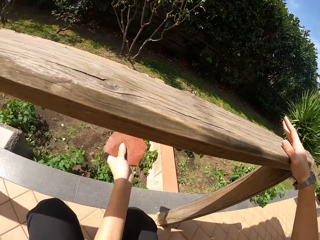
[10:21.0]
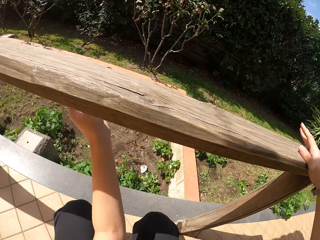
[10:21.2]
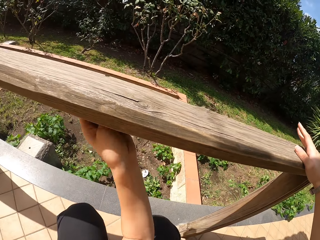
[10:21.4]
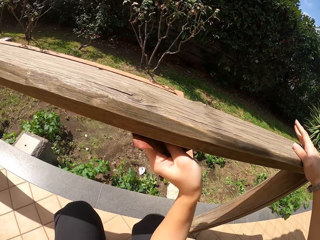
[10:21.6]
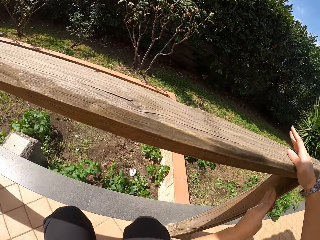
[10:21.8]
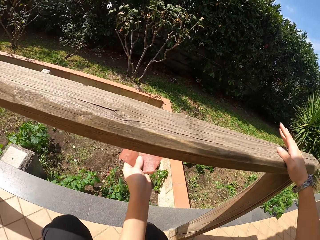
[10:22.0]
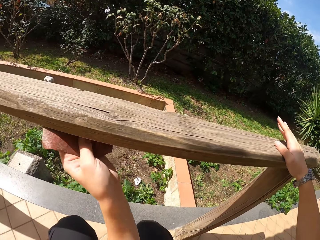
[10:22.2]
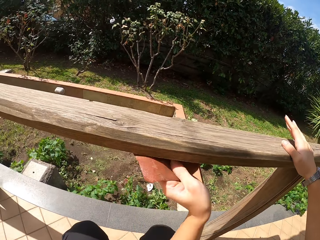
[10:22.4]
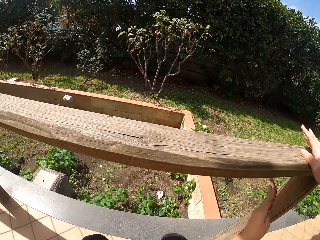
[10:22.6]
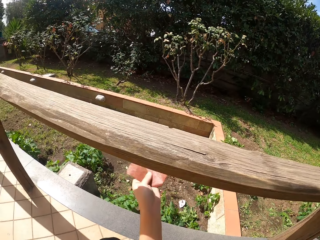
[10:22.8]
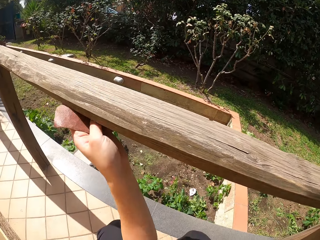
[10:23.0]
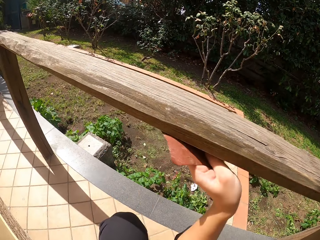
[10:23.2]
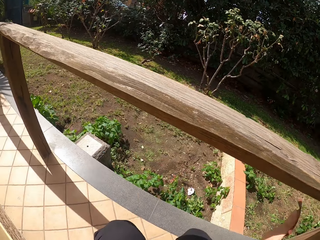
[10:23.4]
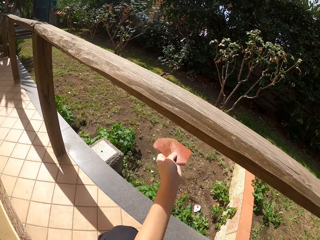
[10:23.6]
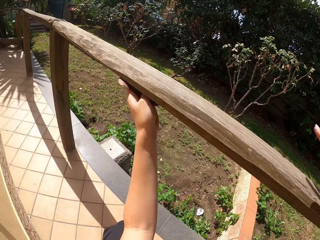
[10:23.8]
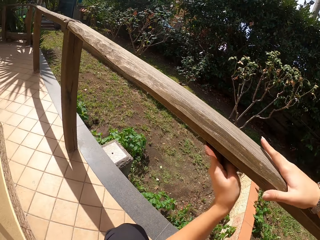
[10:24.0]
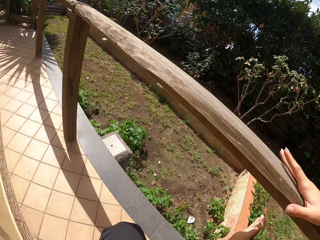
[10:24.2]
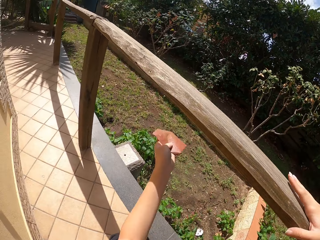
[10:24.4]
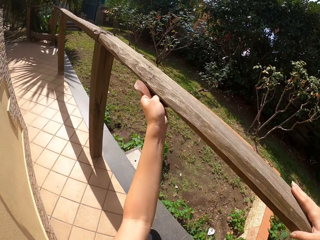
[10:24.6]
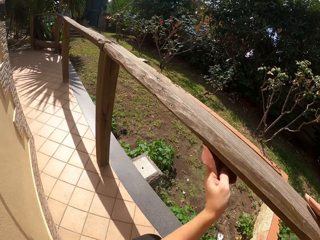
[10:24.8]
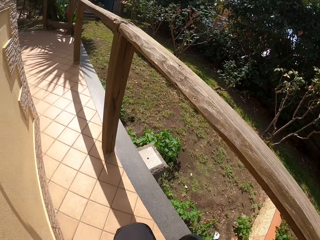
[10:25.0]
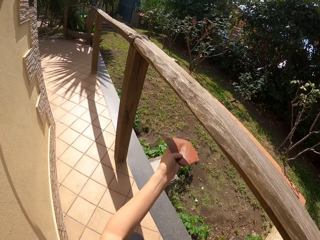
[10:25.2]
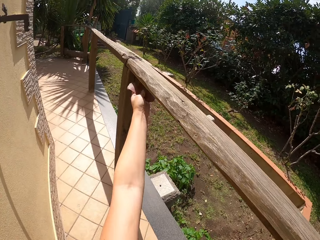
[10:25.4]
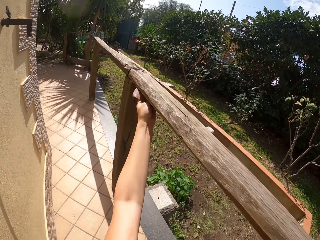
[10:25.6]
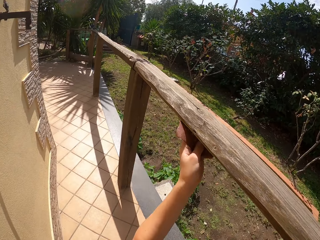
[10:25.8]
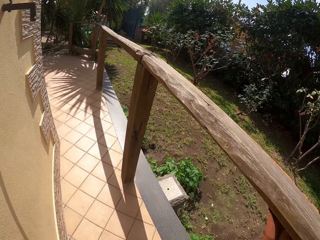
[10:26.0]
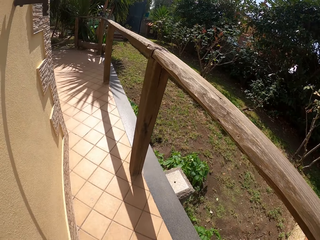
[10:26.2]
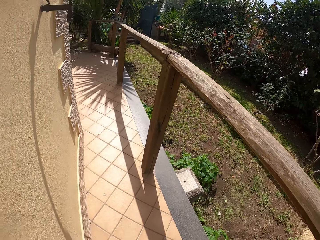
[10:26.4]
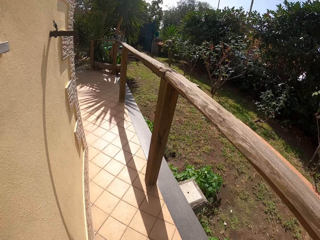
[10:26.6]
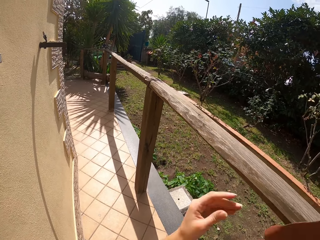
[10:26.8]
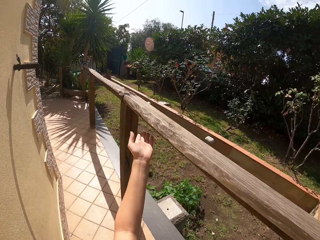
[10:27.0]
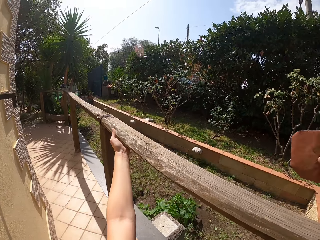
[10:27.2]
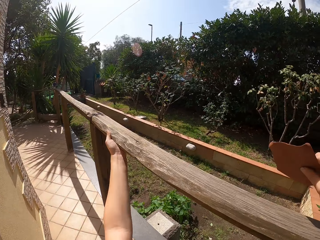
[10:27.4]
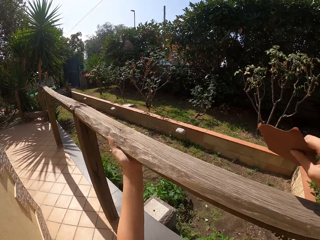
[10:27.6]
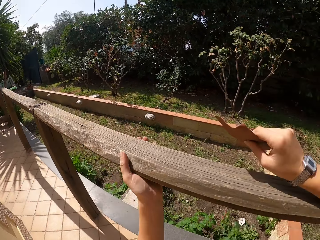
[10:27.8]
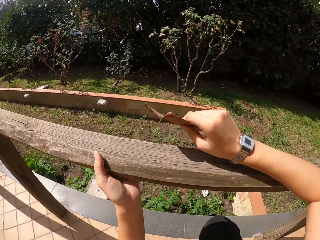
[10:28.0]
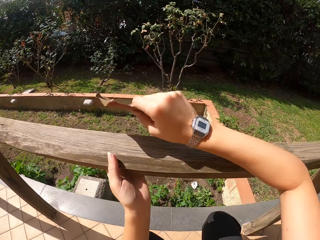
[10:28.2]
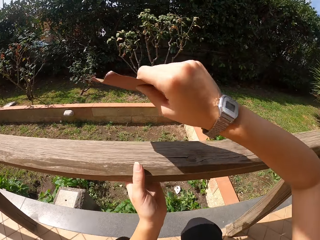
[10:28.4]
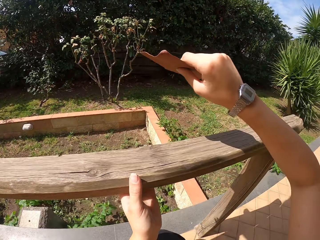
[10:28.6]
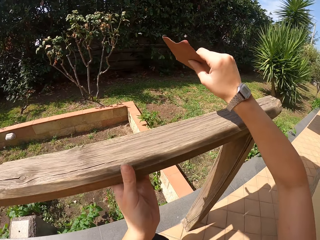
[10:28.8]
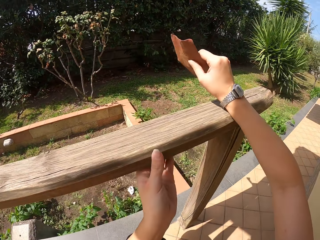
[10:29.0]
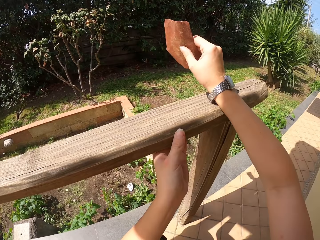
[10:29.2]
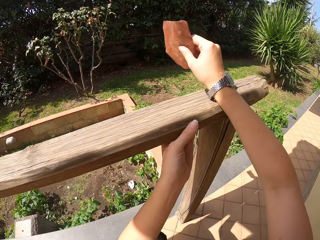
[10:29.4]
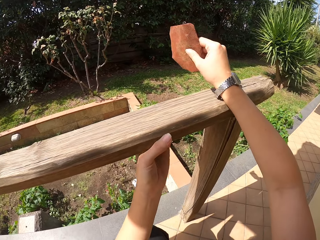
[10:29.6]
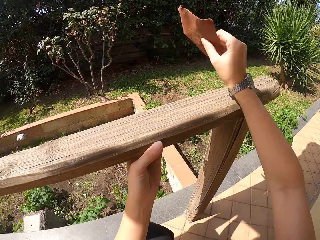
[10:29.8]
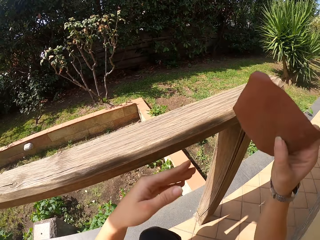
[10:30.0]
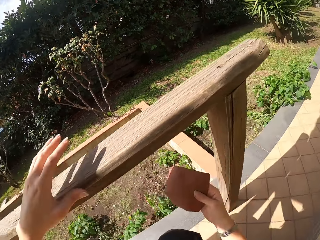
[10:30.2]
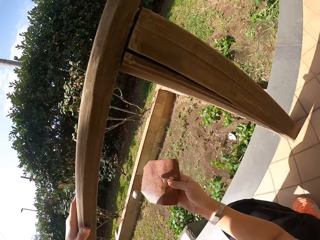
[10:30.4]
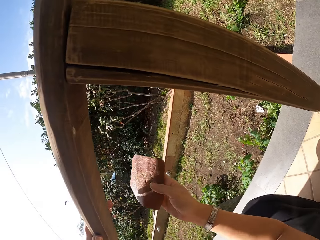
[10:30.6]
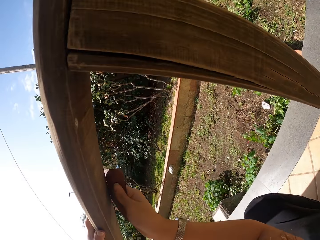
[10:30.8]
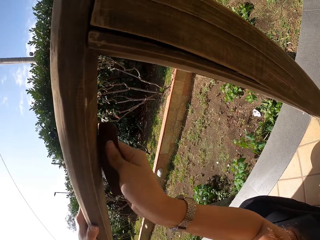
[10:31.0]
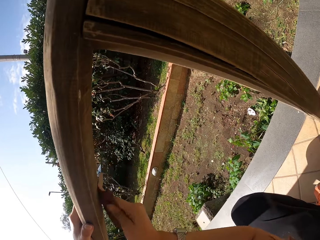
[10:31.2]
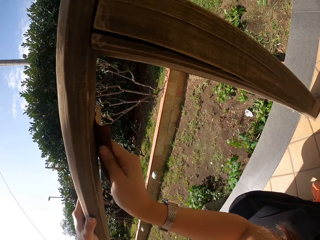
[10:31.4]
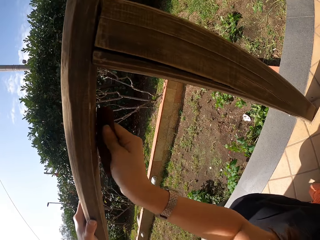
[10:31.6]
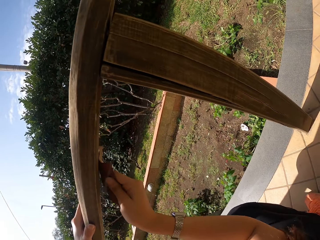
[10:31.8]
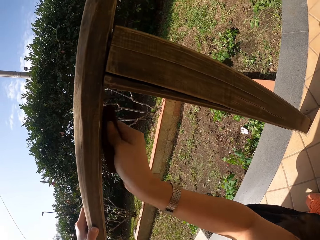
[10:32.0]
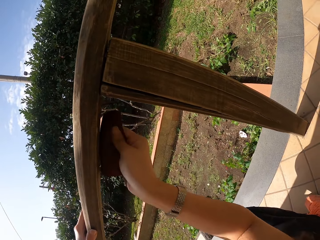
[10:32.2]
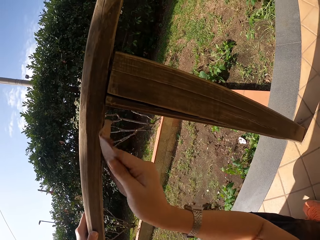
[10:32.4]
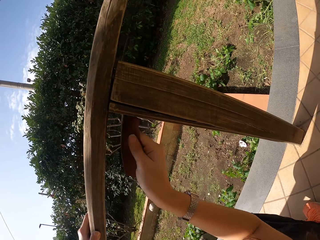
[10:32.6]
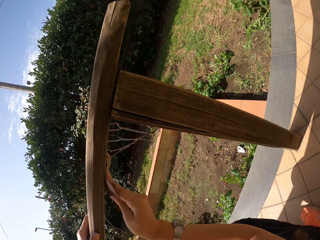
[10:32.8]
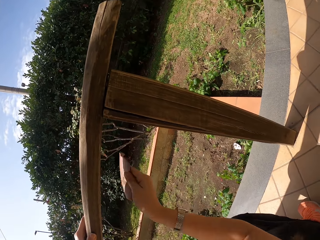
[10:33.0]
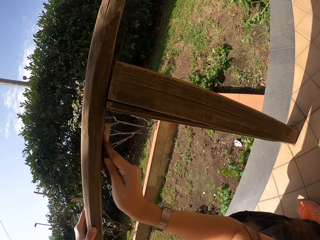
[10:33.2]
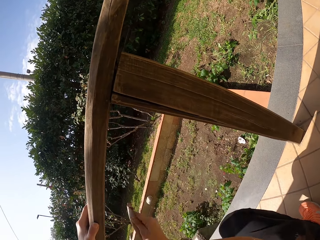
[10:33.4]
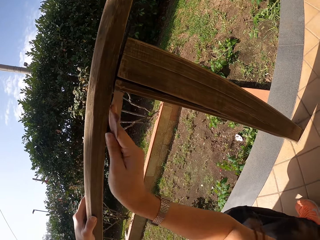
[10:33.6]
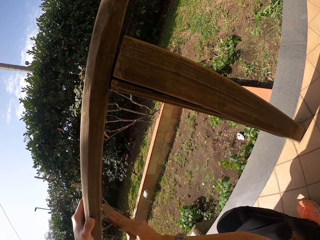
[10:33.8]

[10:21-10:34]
The camera wearer passes the sandpaper from his left hand to his right hand. He stops scrubbing the frame of wood. He touches the wood frame with his left hand. He continues sandpapering the wood frame.

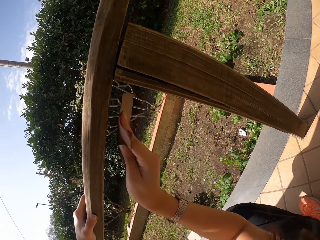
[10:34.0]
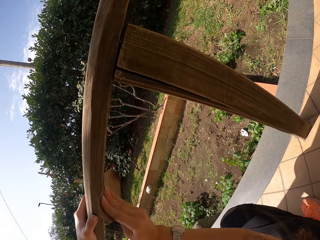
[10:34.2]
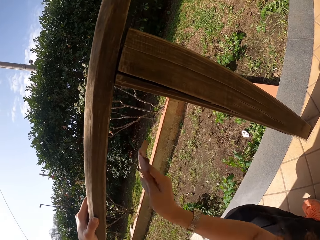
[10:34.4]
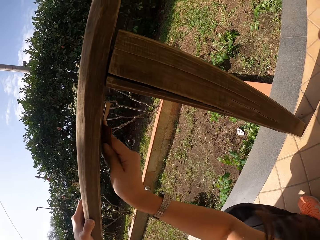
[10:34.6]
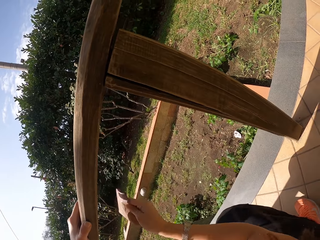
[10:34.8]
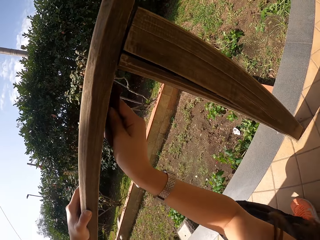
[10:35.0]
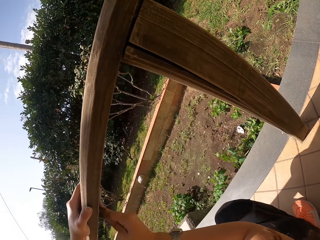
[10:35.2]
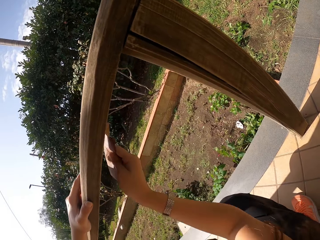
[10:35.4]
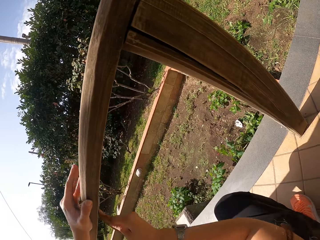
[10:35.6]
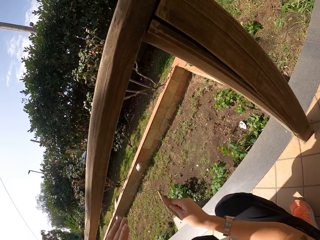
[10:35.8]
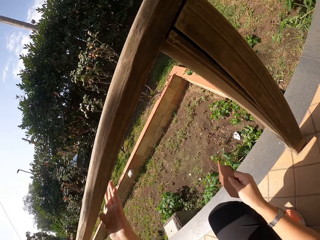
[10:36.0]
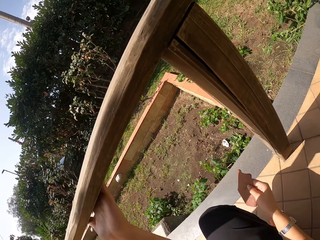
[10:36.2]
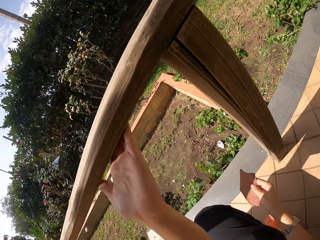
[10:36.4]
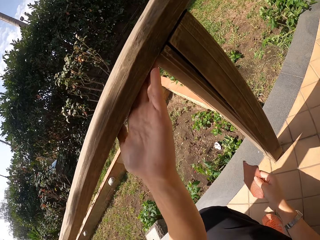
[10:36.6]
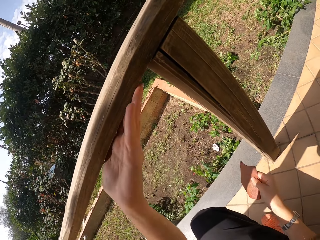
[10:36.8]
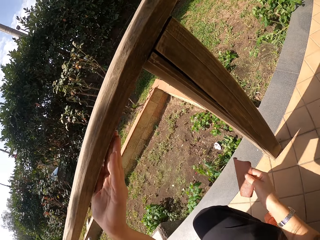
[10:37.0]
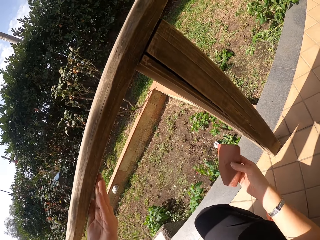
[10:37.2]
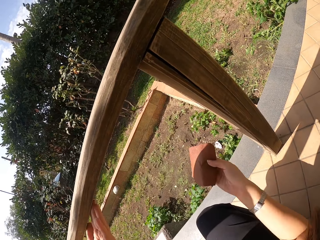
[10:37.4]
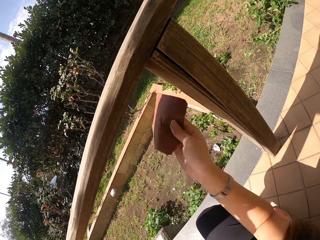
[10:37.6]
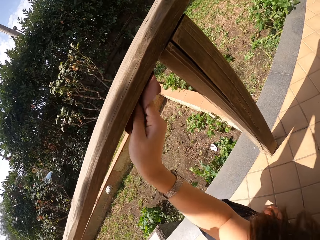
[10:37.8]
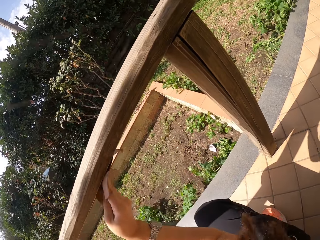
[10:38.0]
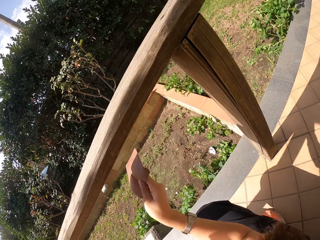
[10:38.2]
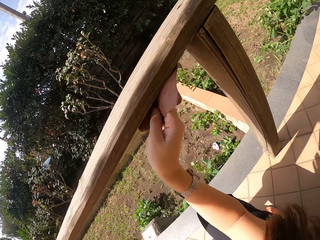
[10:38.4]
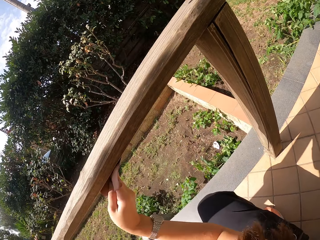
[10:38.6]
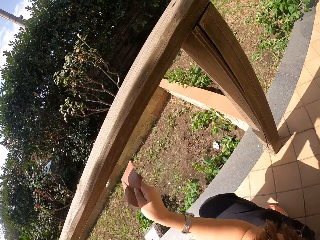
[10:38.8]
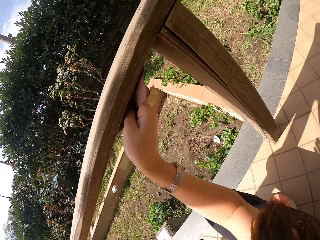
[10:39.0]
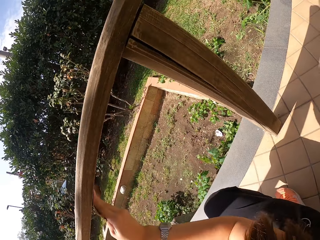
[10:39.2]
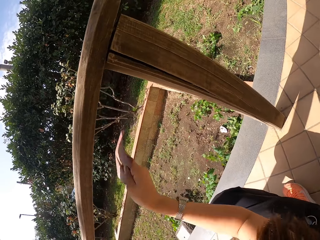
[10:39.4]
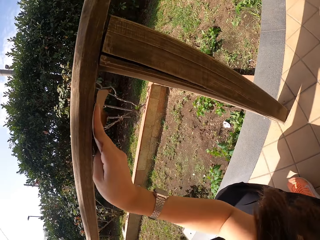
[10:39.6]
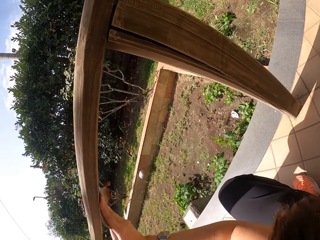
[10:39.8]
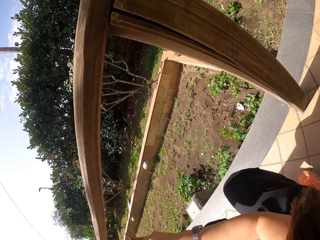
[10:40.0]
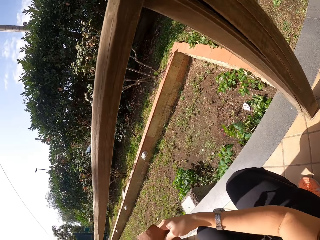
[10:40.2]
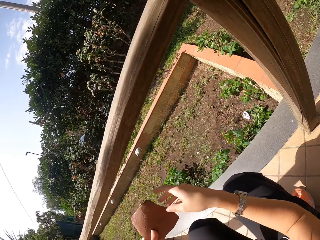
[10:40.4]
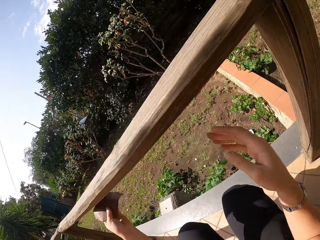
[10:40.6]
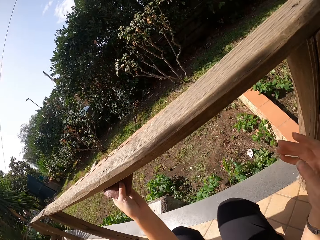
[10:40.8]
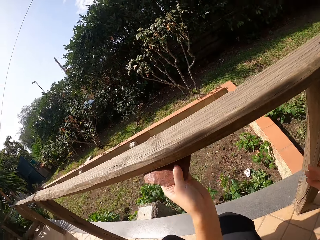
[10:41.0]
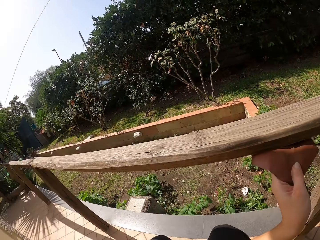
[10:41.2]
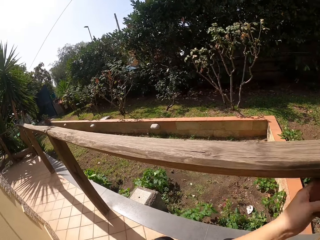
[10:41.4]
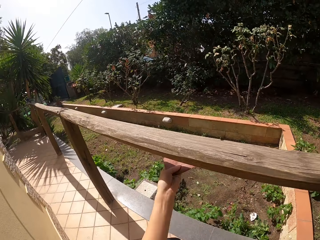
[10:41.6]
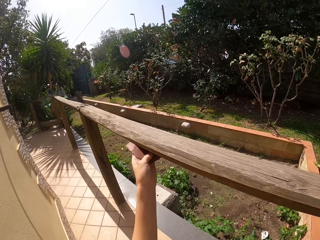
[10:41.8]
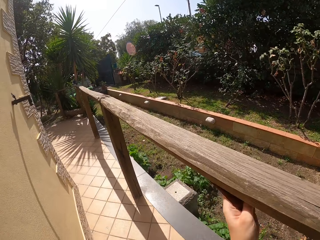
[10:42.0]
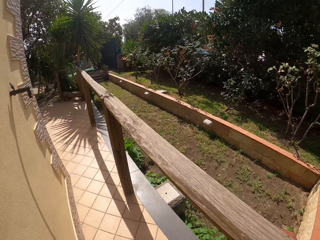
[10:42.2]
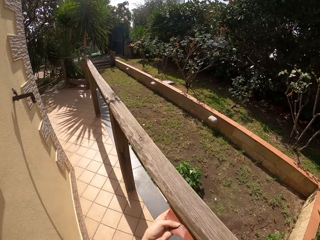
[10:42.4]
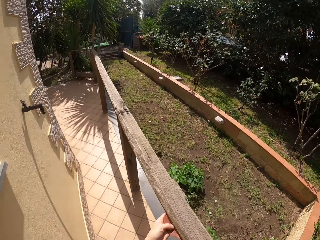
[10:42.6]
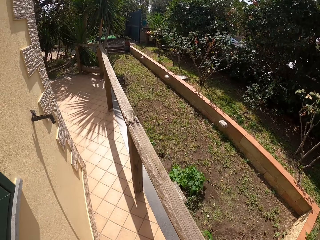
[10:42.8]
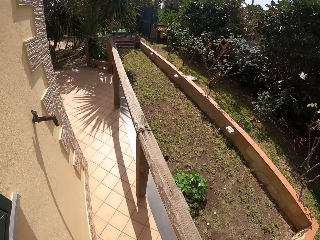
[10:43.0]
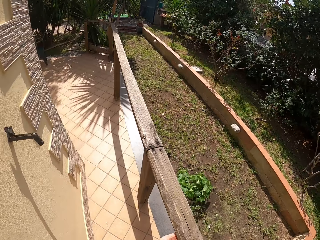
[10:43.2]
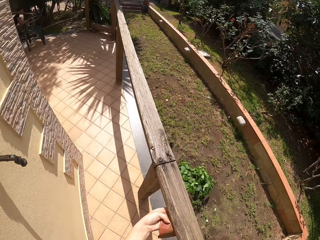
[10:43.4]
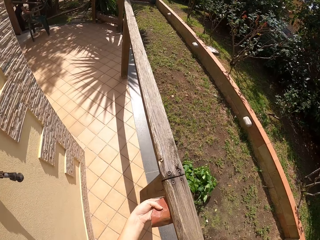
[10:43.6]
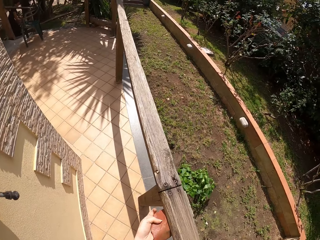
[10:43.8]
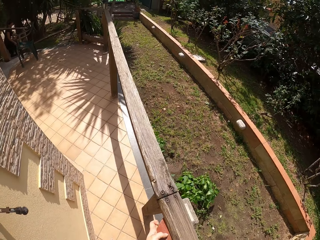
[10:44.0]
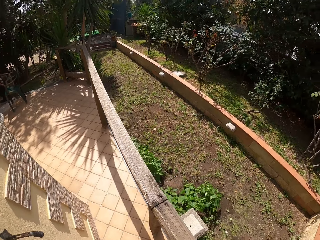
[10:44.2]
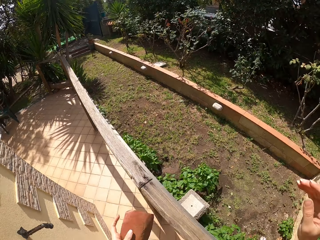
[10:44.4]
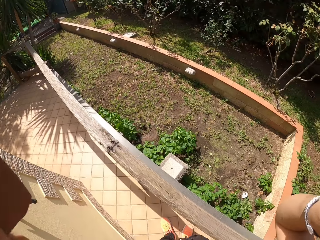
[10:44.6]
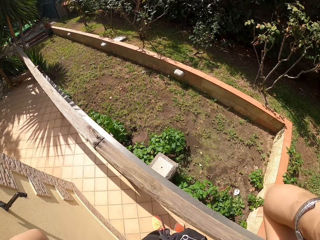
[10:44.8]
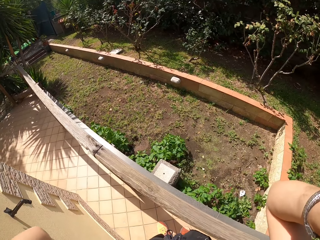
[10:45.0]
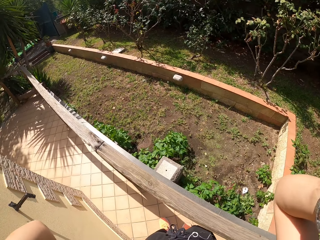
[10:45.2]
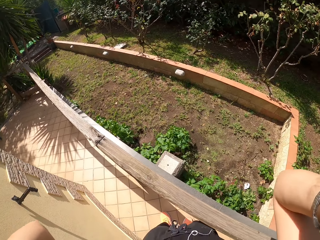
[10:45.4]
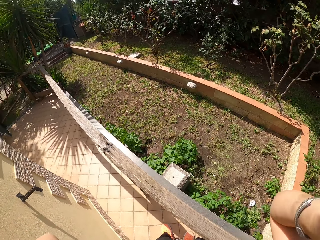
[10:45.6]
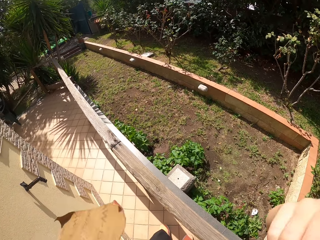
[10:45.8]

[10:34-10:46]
The camera wearer stops scrubbing the frame of wood. He touches the wood frame with his left hand. He continues sandpapering the wood frame. He stops scrubbing the frame of wood. He passes the sandpaper from his right hand to his left hand. He continues sandpapering around the wood frame. He stands up. He adjusts his camera. He stops scrubbing the frame of wood.
